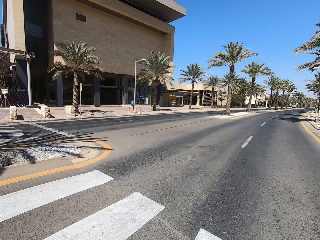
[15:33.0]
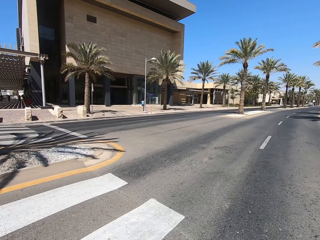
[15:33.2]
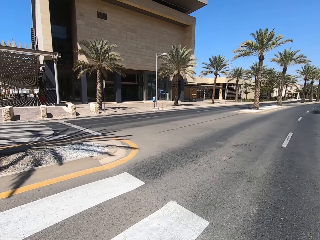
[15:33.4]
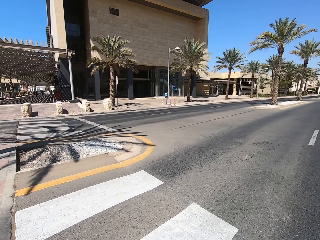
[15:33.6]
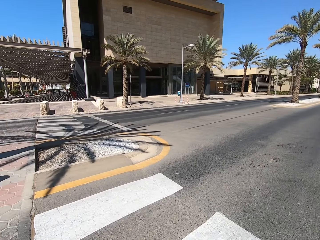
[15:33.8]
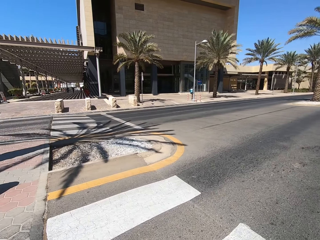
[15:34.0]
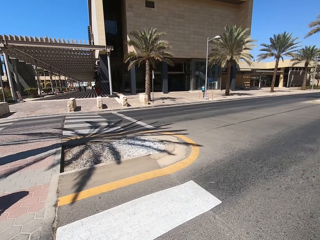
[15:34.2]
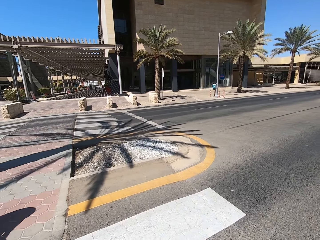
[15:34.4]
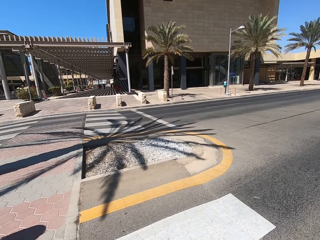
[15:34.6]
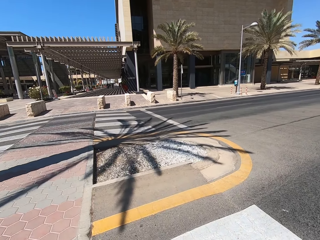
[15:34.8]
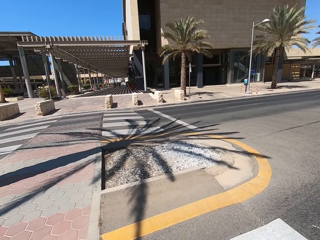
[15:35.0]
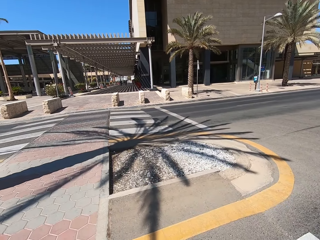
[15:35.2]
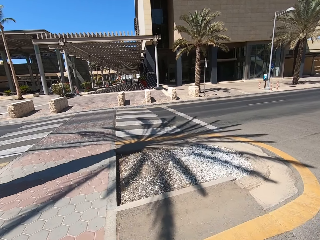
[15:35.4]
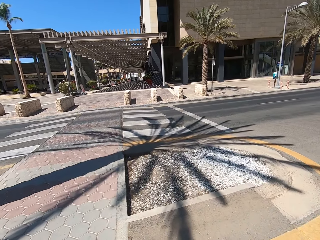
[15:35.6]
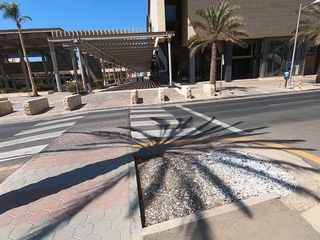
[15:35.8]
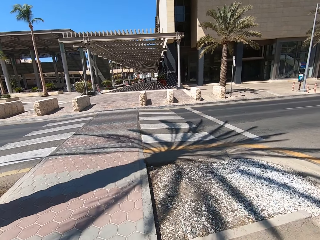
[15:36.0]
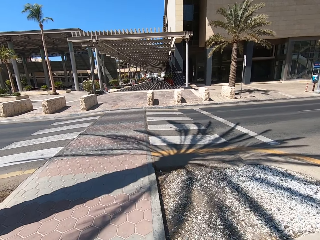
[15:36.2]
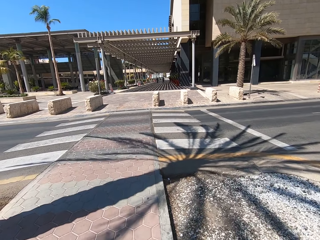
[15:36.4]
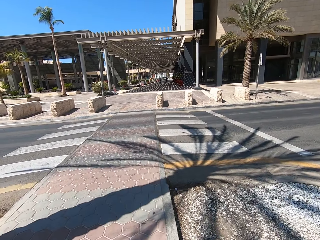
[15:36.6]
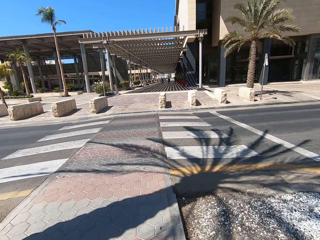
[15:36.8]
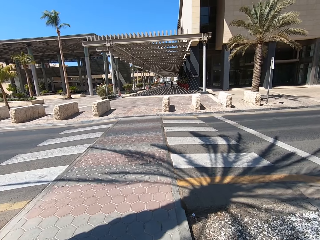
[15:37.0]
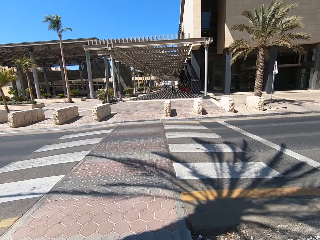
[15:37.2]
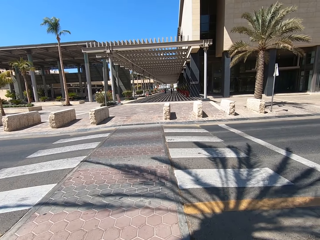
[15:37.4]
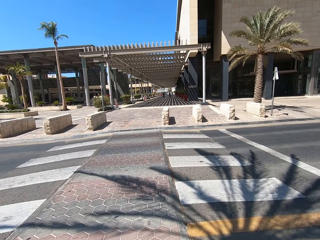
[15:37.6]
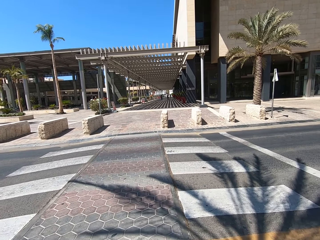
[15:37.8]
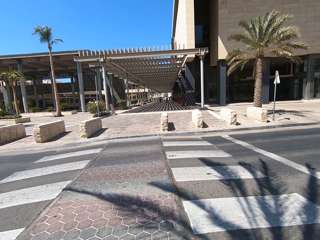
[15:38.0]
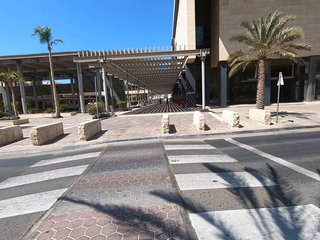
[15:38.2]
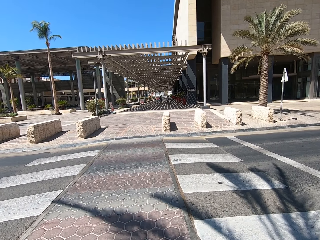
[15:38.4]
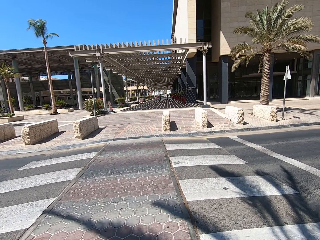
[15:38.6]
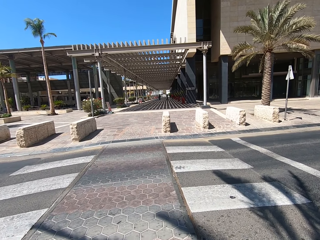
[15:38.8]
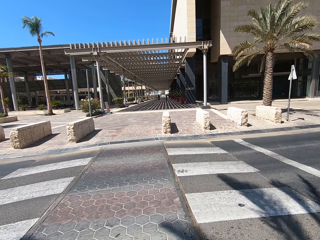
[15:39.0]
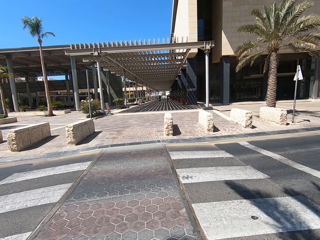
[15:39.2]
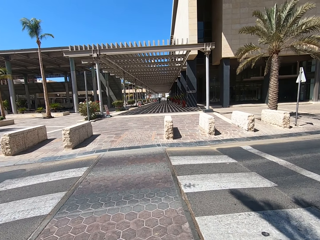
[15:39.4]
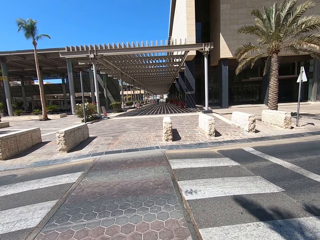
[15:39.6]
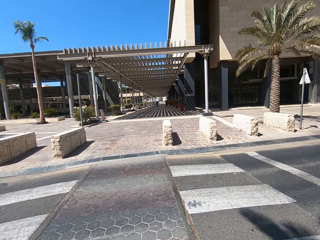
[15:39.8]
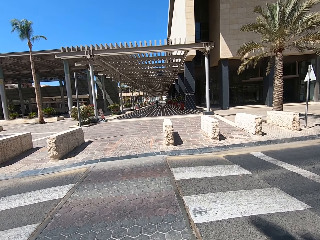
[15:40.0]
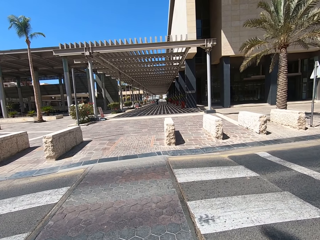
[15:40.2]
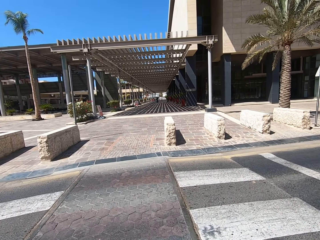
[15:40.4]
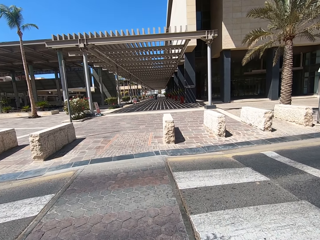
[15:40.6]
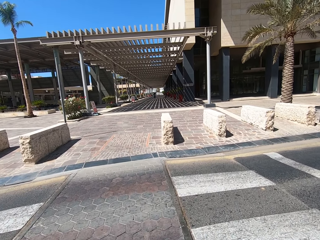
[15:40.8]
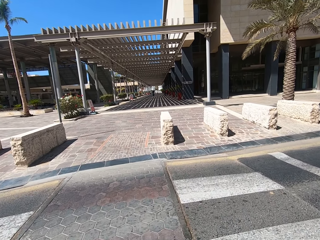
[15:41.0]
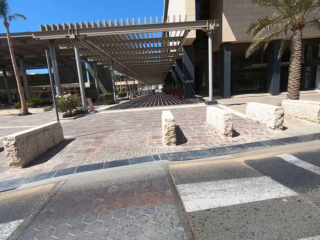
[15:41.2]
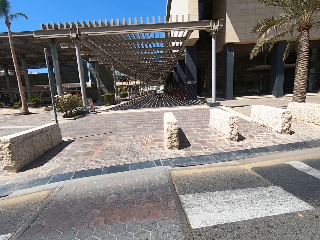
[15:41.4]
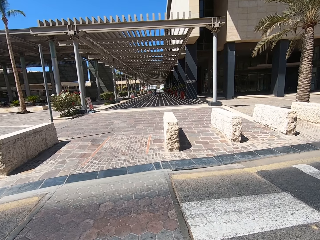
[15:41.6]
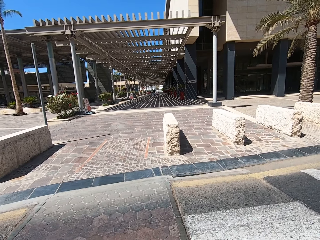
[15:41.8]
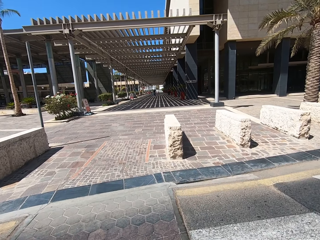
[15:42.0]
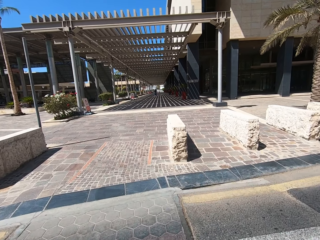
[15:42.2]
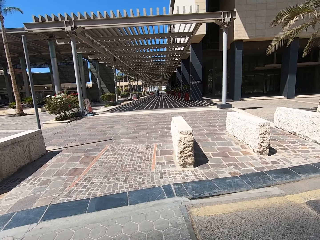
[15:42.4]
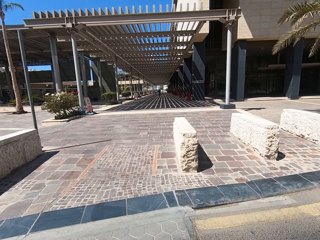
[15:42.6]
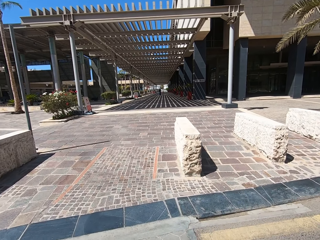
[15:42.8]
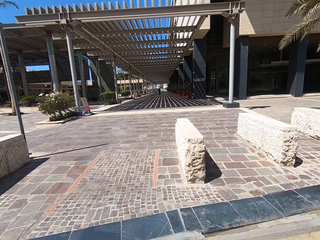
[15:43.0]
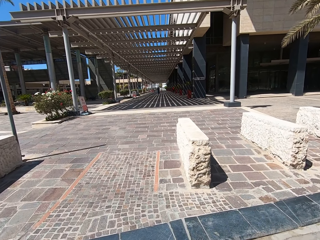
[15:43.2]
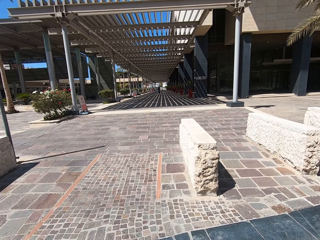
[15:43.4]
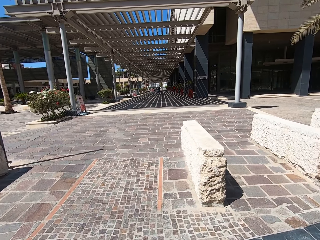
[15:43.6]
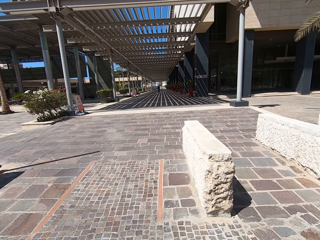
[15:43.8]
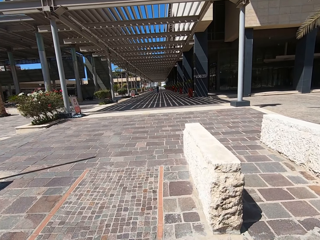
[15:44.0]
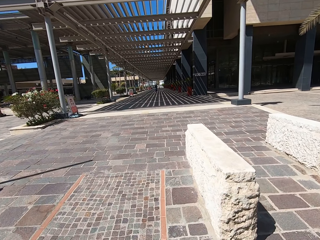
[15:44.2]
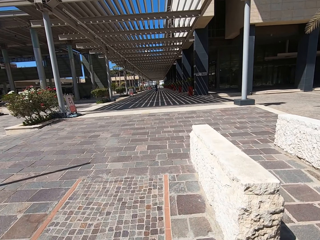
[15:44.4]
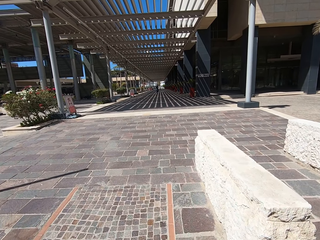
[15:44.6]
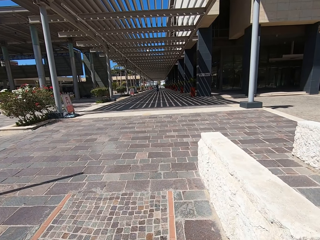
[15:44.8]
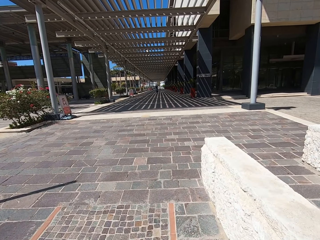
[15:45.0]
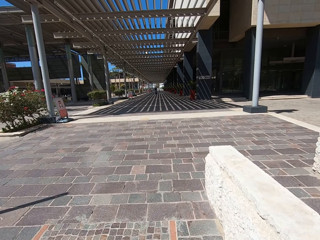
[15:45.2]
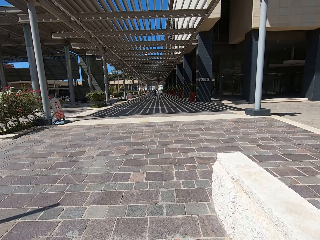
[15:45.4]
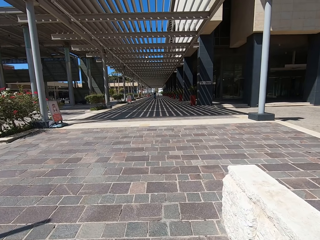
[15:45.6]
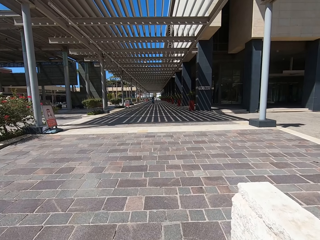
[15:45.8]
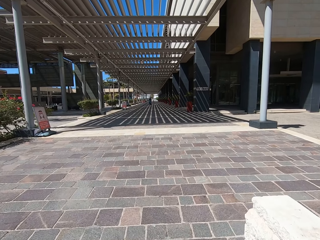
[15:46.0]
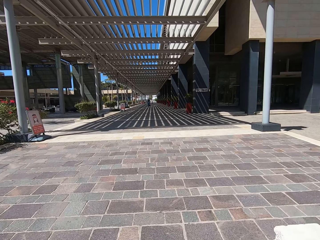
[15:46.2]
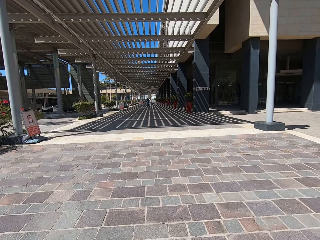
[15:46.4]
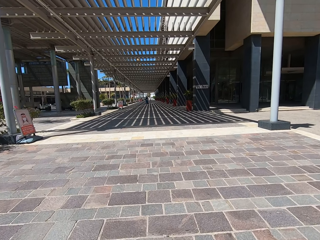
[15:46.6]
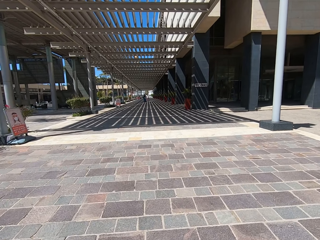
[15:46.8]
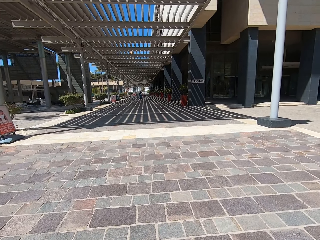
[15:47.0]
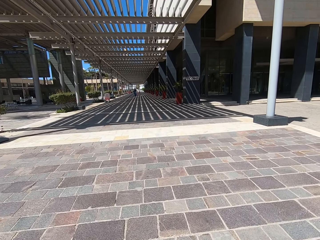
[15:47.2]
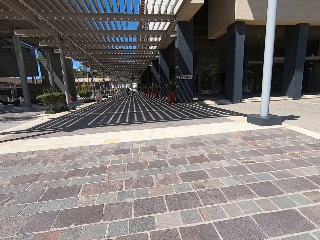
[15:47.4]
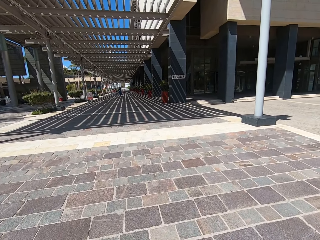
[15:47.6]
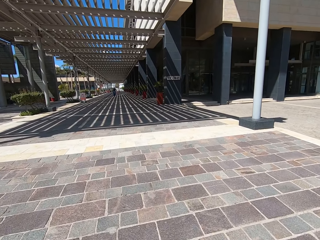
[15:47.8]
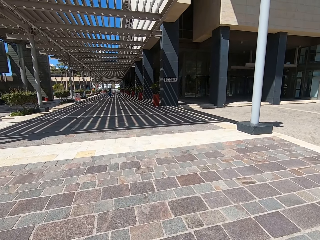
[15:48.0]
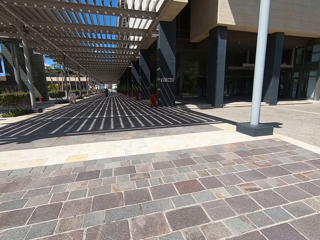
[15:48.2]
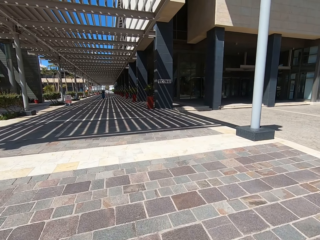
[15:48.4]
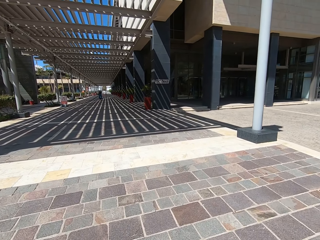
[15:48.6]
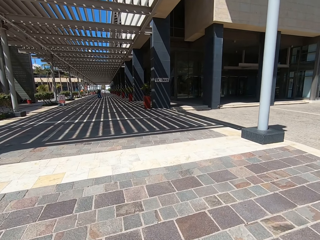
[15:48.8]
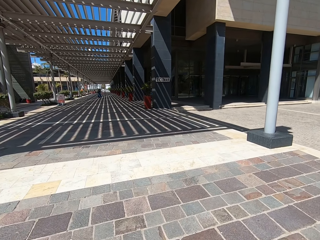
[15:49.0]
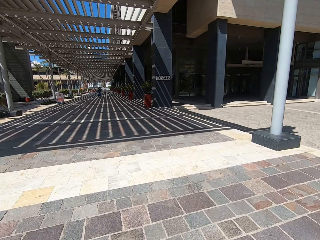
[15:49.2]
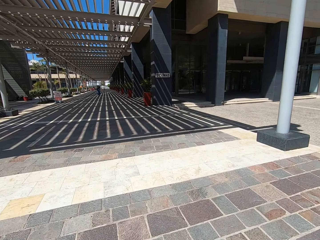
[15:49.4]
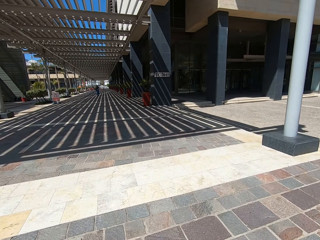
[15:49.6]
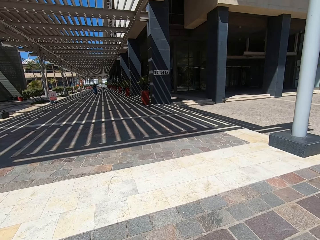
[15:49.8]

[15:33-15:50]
The camera wearer looks around the road. They cross the road. They walk around the road.

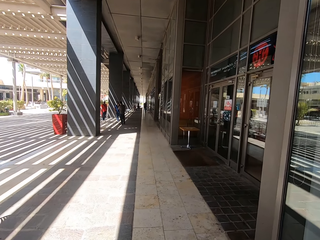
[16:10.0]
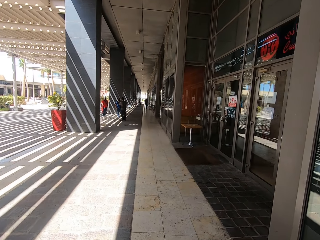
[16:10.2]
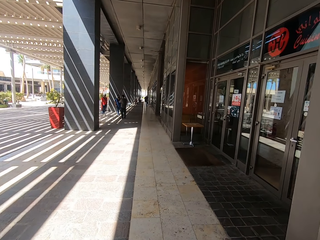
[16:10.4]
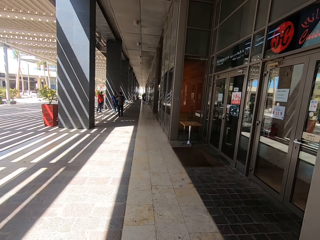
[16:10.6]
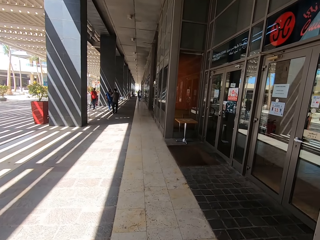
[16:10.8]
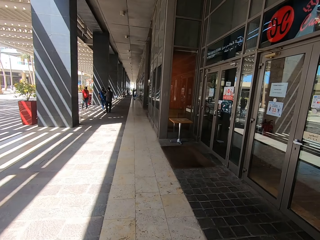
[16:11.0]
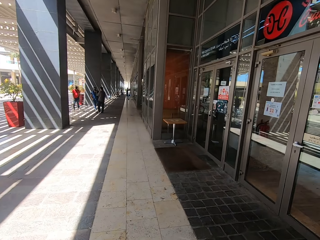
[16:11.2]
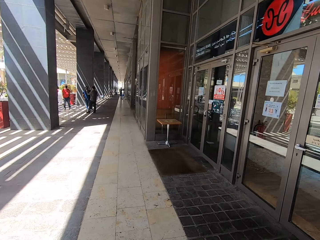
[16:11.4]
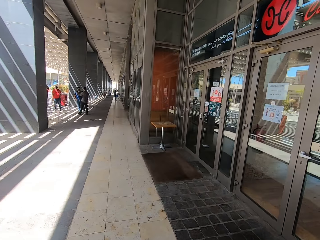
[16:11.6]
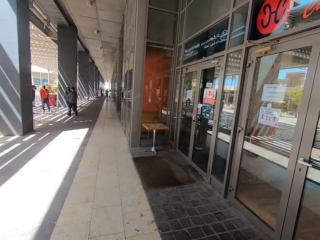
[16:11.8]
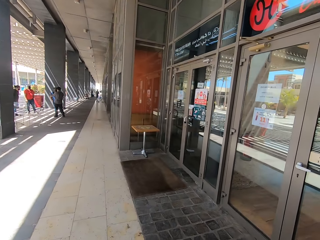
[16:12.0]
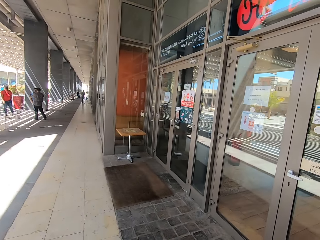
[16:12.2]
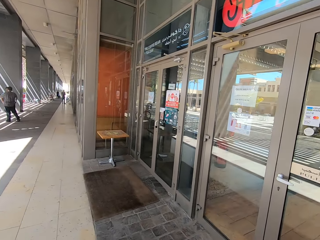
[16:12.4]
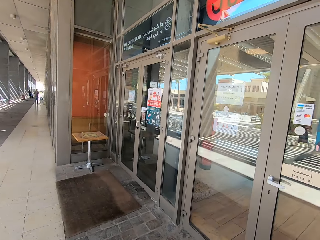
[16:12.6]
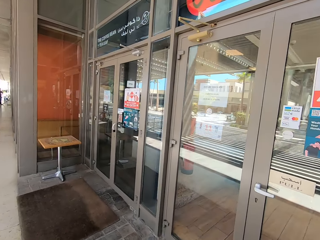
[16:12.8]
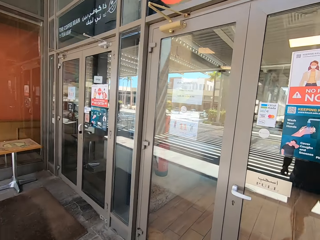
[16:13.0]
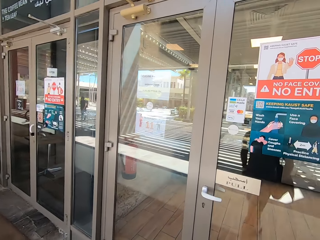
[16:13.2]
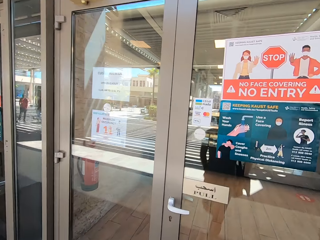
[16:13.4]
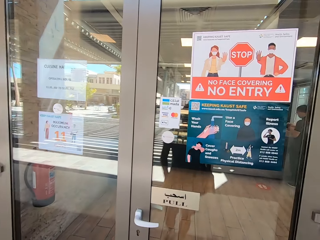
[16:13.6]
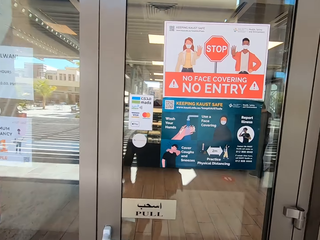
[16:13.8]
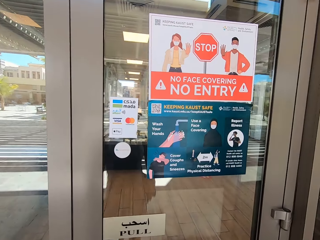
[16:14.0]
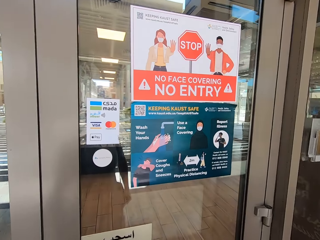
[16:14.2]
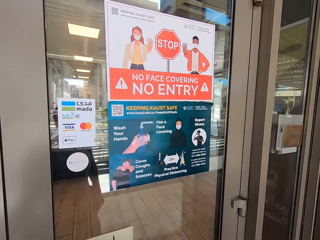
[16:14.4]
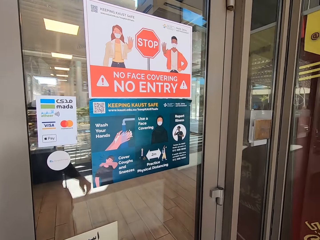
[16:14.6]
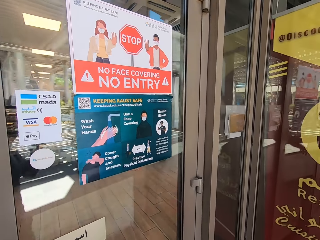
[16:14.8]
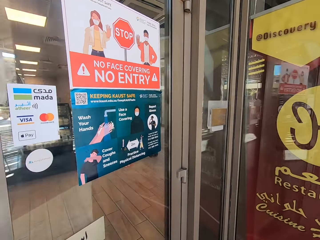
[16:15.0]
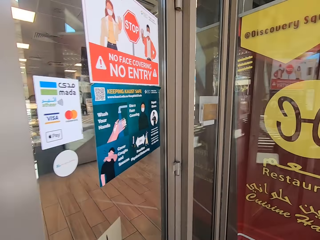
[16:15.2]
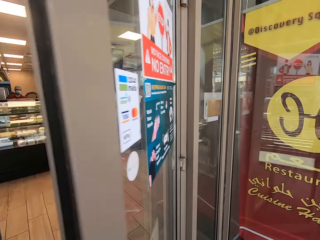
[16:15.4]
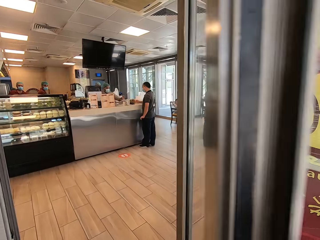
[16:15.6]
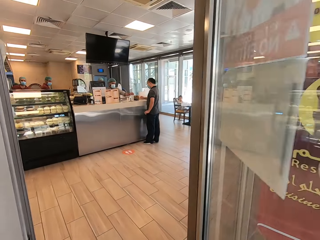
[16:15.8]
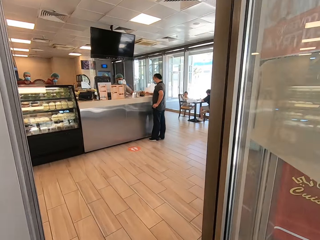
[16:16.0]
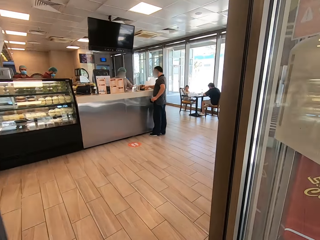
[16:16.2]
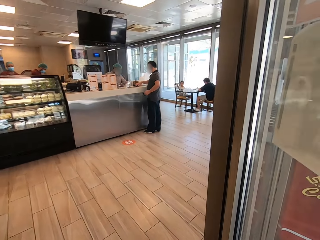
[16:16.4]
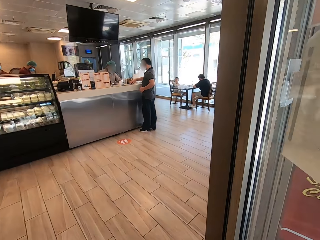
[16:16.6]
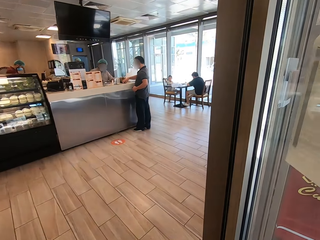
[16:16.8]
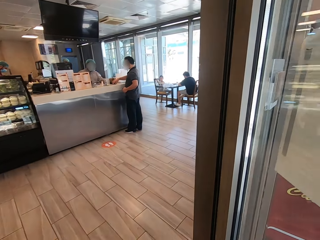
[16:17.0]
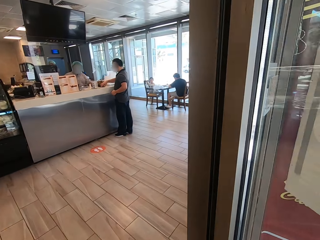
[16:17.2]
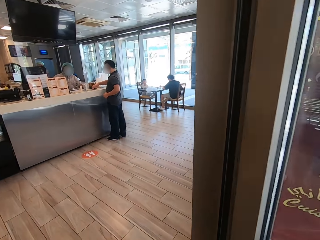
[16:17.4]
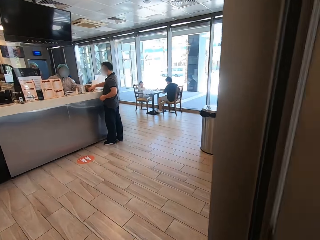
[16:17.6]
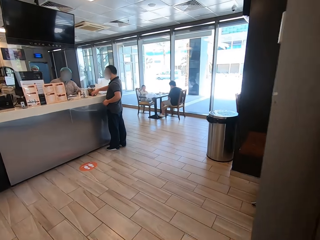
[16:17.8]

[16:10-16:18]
The camera wearer looks around the road. They open a door.
